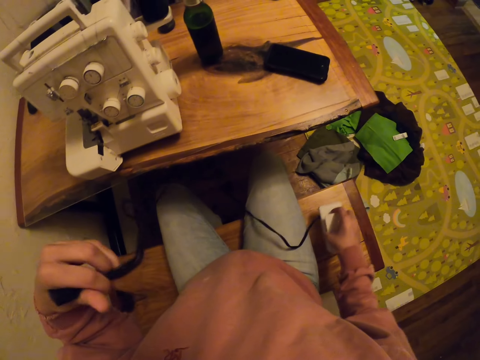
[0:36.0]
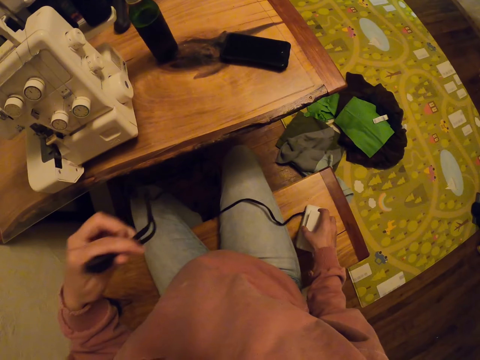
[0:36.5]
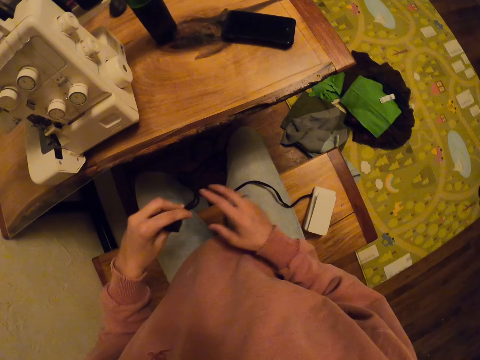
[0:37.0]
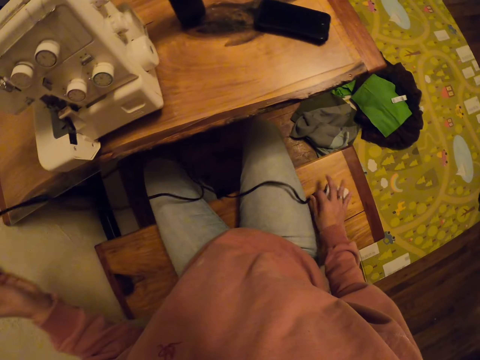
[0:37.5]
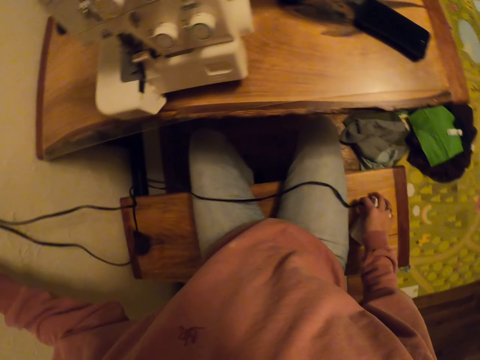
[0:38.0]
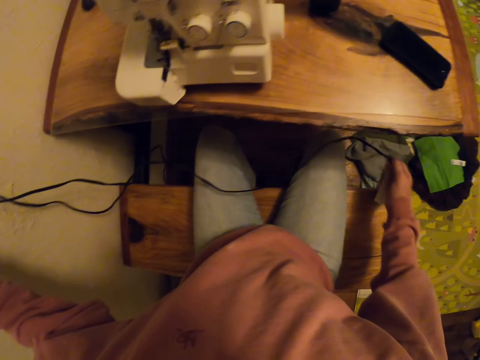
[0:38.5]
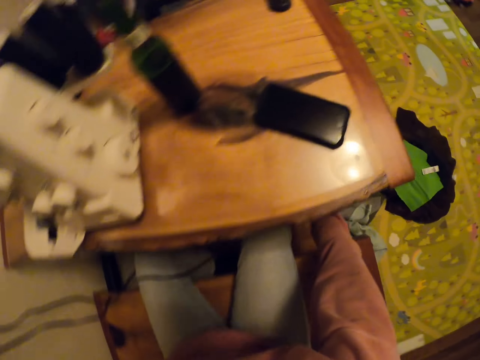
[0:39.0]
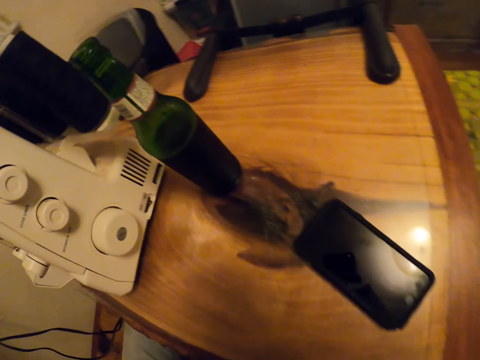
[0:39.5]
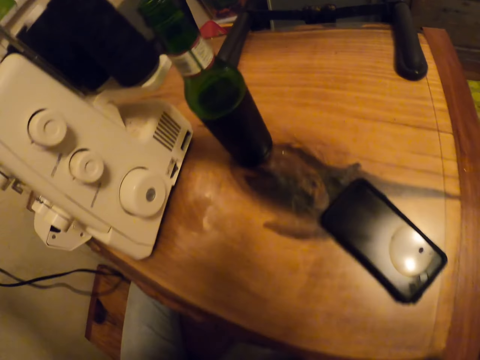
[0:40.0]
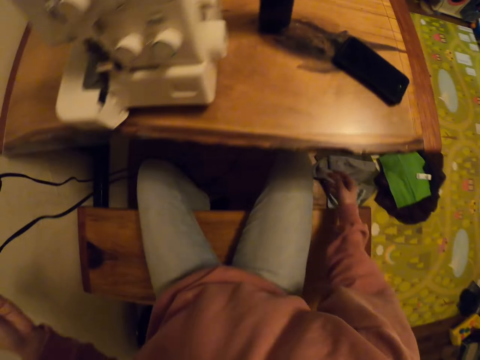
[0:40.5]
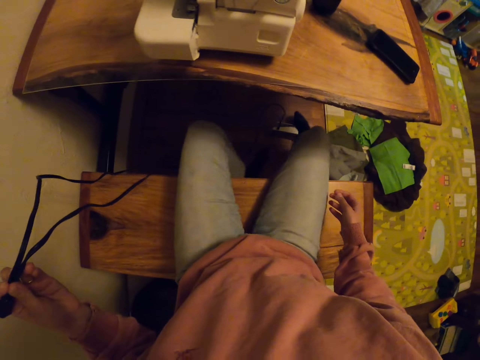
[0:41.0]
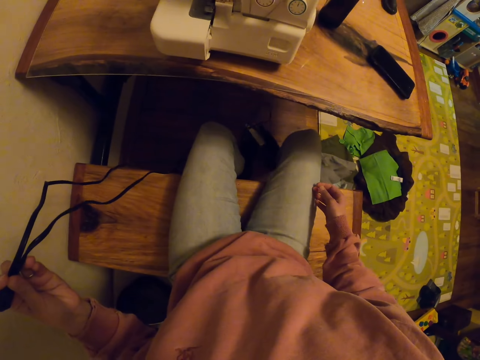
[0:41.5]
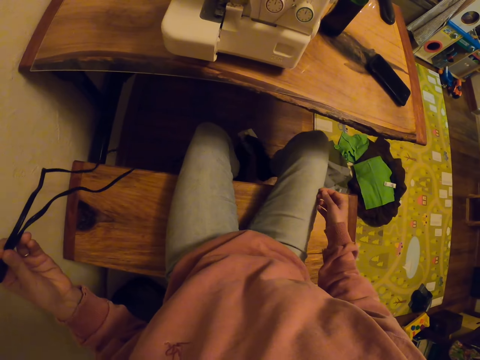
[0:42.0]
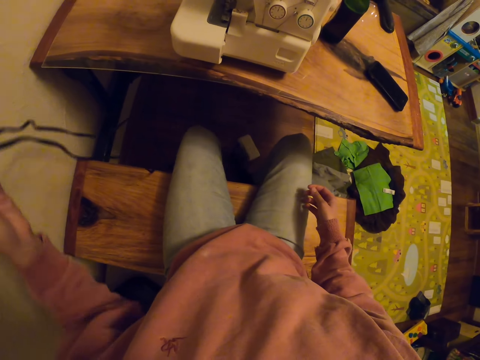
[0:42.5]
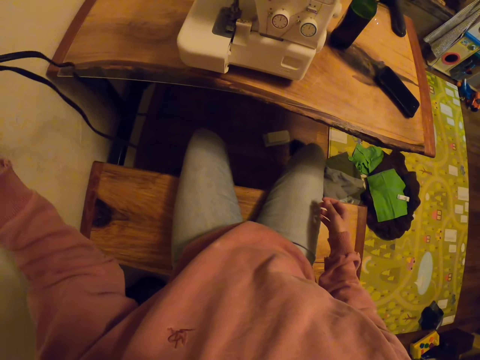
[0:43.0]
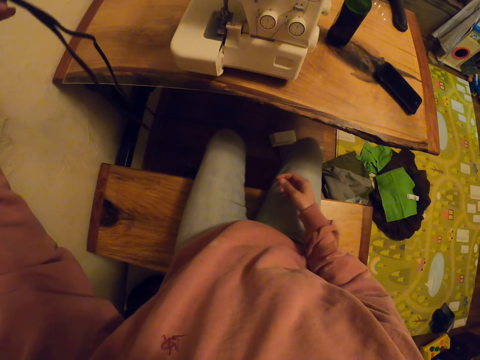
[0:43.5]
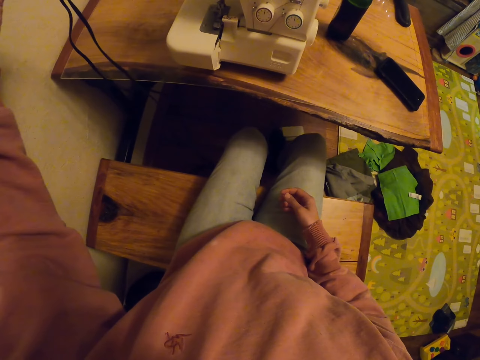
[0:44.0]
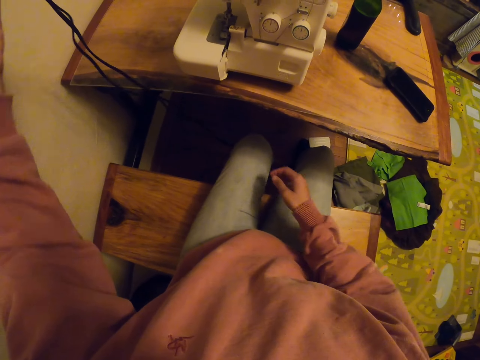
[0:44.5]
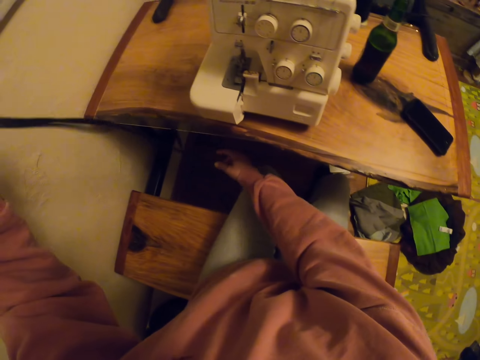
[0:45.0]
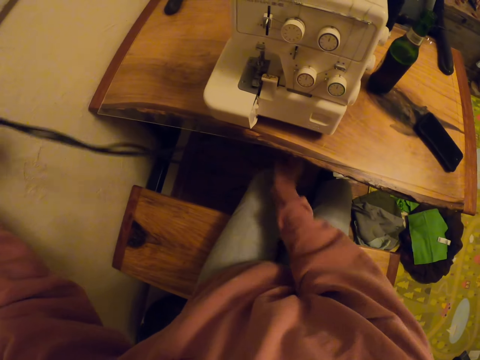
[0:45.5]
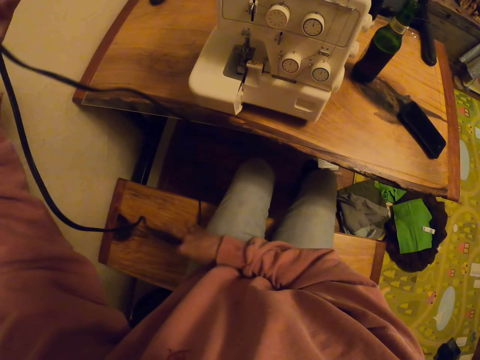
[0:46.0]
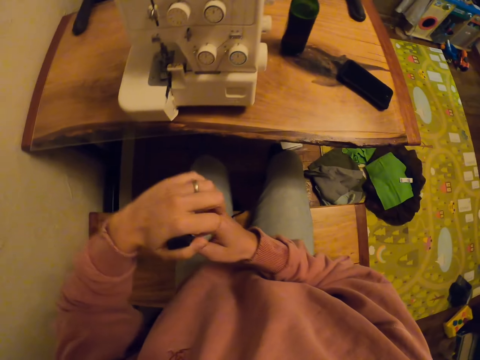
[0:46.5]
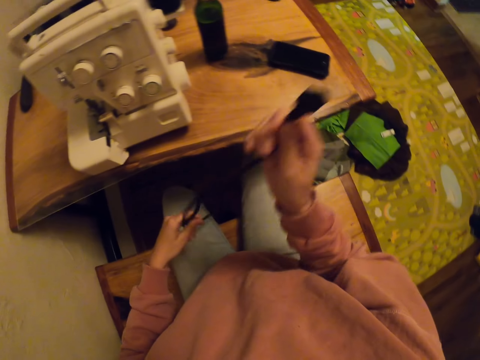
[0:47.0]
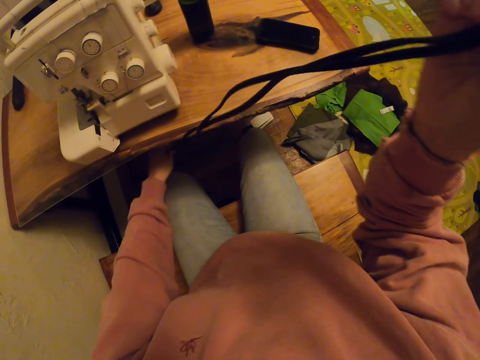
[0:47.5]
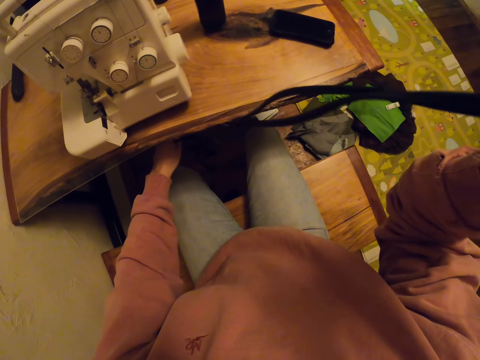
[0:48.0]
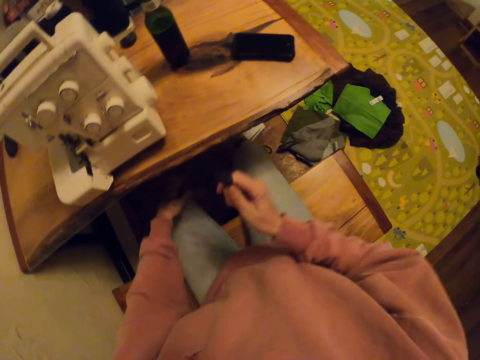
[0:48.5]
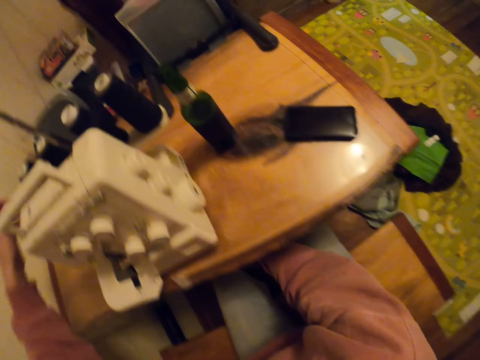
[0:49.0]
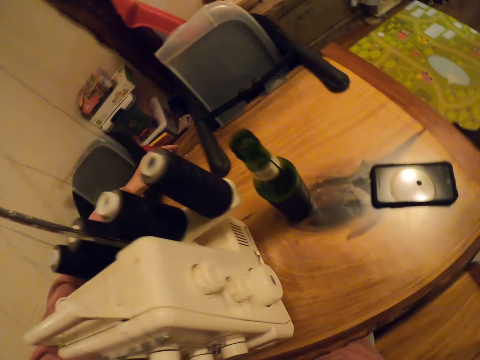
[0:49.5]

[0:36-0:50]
The camera wearer drops the sewing gear on the bench. They pick up the sewing gear with the right hand. They drop the gear on the floor. They pull the cable. They move the cable to the right hand.

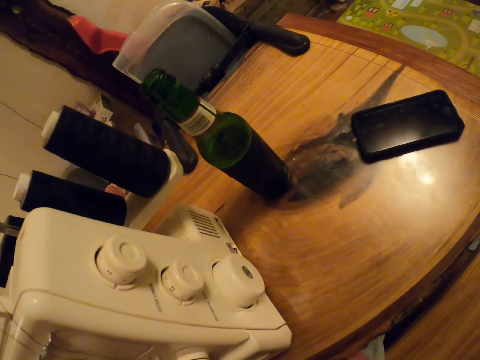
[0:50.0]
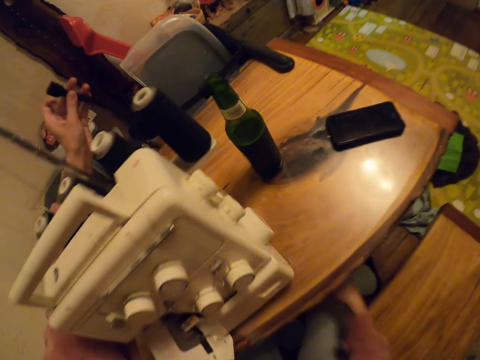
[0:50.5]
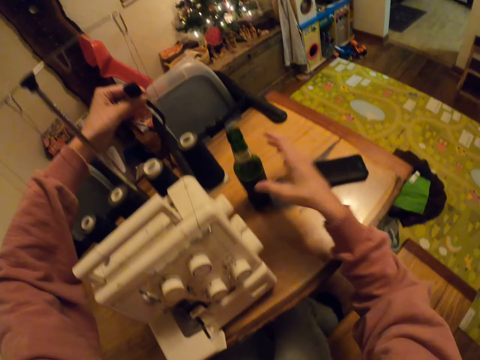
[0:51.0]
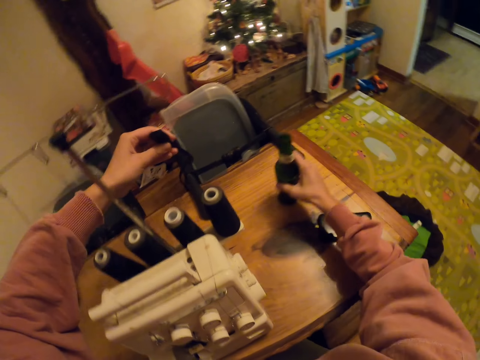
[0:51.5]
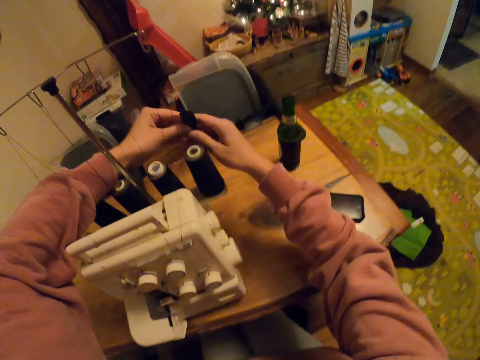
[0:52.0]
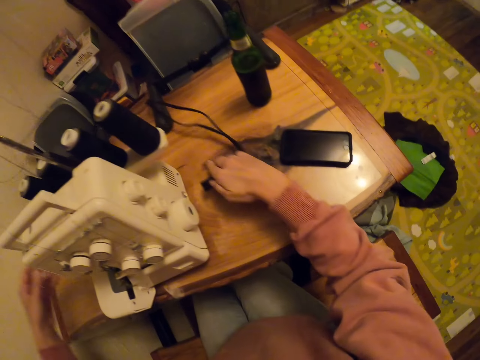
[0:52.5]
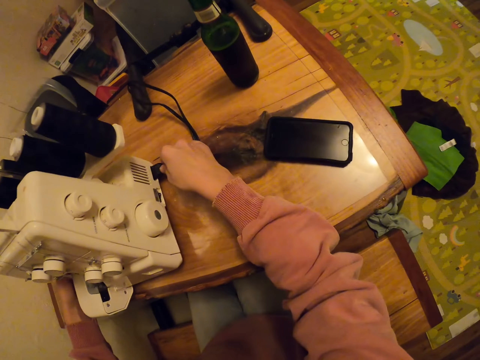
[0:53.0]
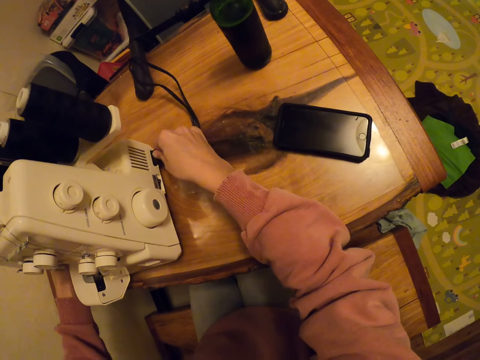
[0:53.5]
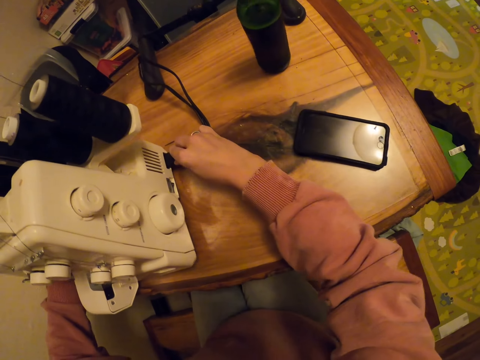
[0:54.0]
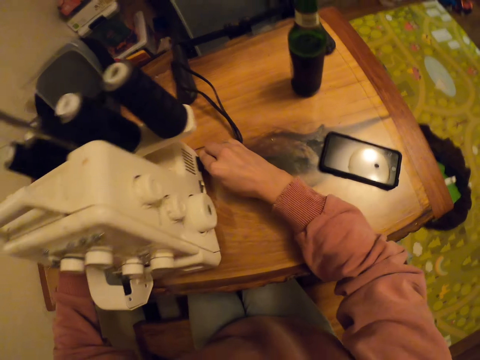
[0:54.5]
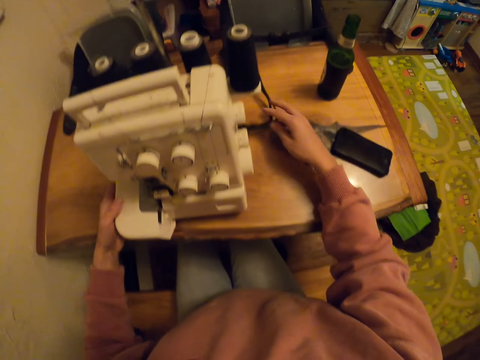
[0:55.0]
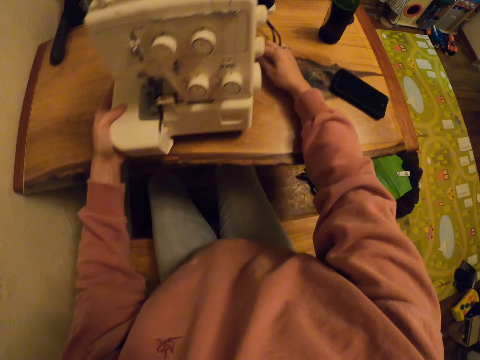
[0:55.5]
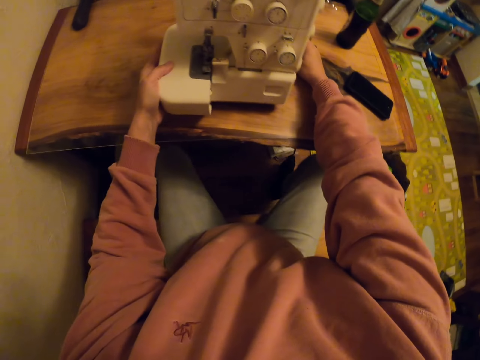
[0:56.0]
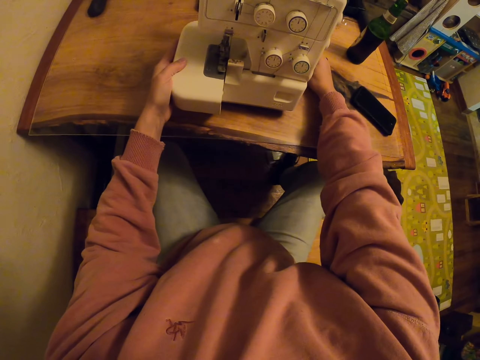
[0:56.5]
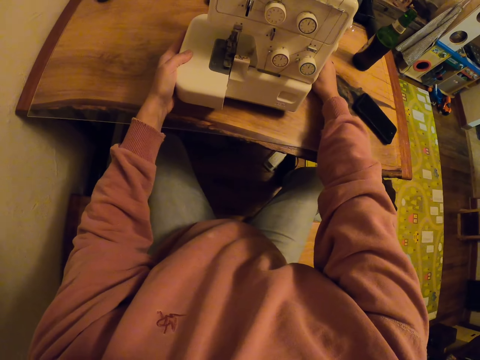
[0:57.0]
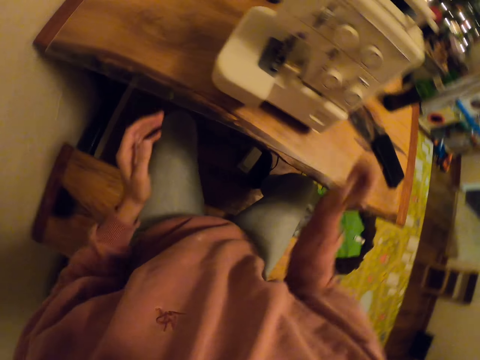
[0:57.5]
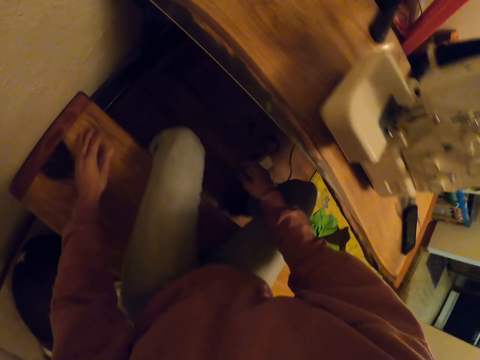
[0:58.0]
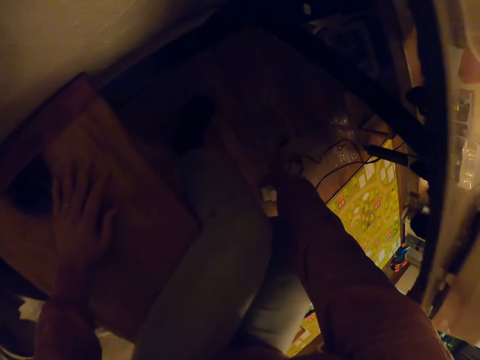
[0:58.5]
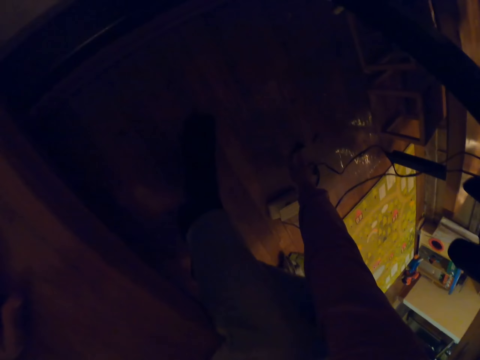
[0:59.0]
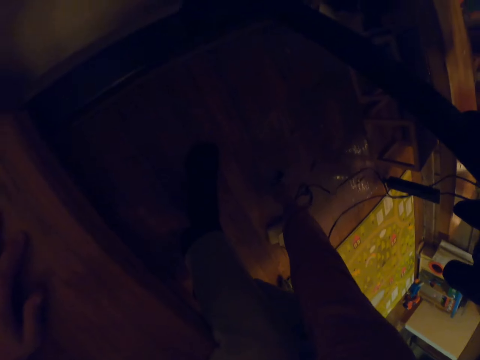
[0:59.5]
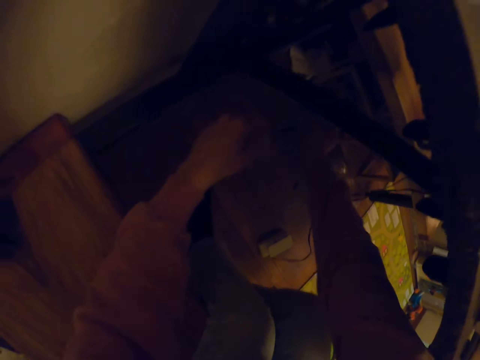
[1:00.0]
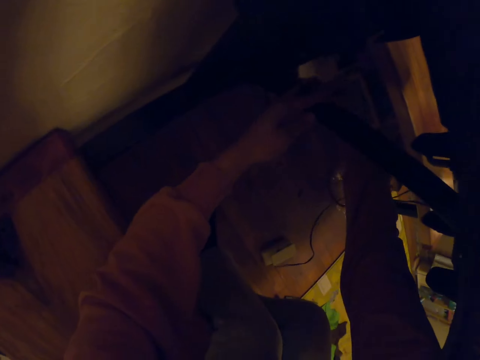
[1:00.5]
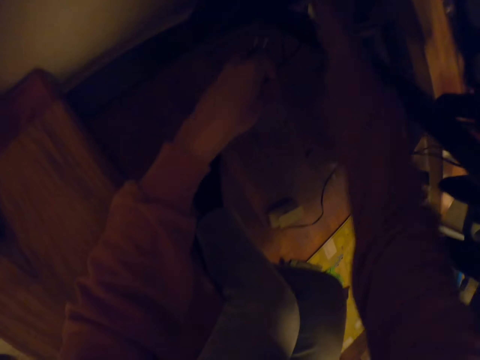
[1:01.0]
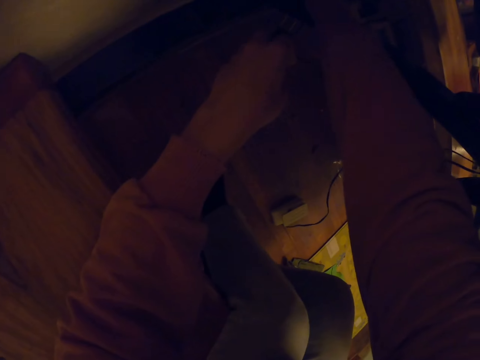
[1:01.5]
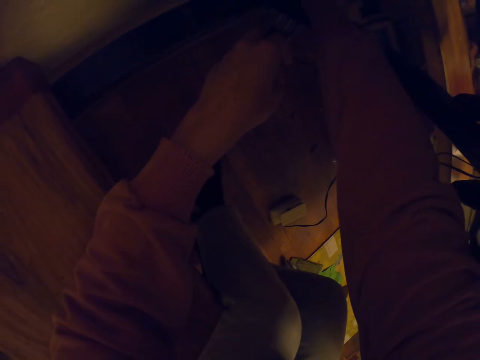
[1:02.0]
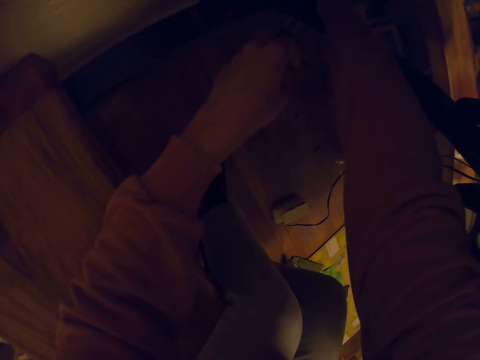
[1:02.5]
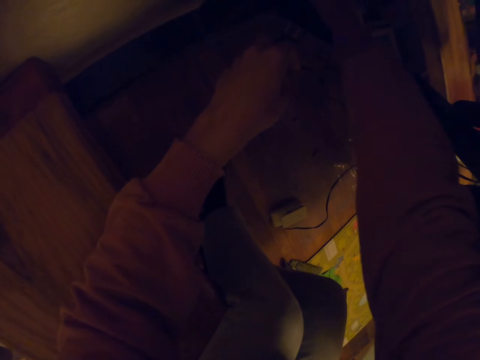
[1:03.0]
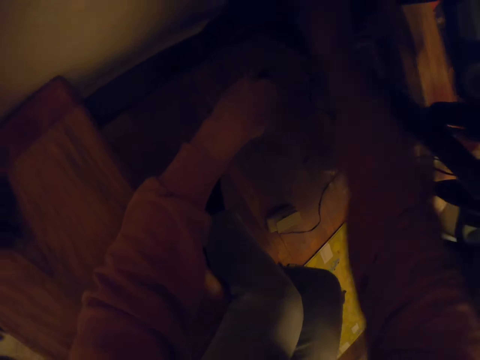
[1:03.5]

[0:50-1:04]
The camera wearer moves the cable to the left hand. They move the cable to the right hand. They put the cable in the sewing machine. They pick up the cable with the right hand. They move the cable to the left hand.
